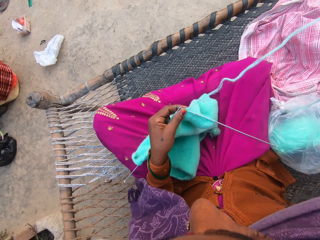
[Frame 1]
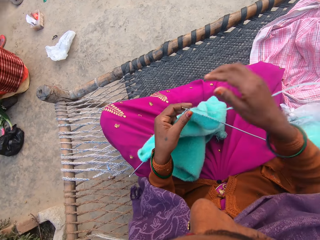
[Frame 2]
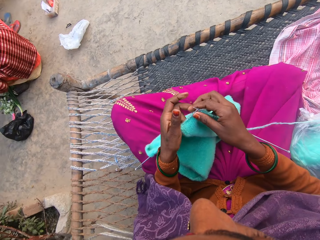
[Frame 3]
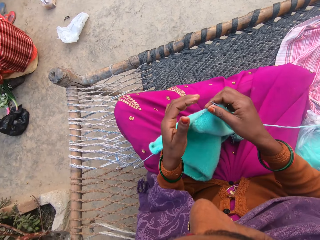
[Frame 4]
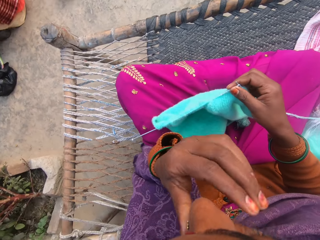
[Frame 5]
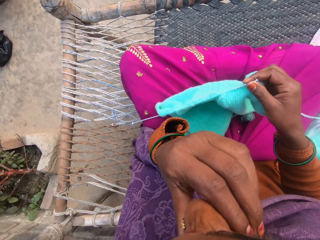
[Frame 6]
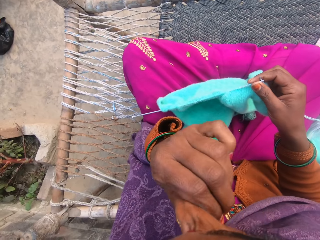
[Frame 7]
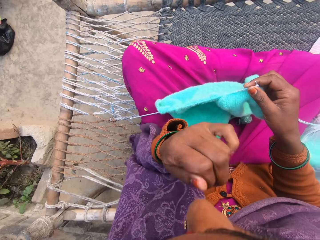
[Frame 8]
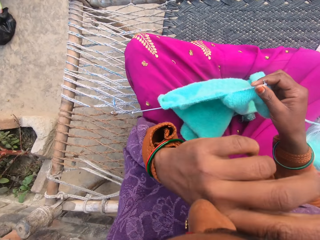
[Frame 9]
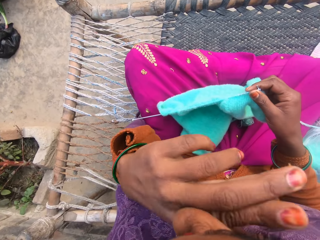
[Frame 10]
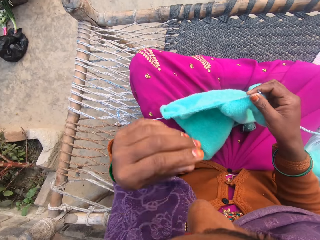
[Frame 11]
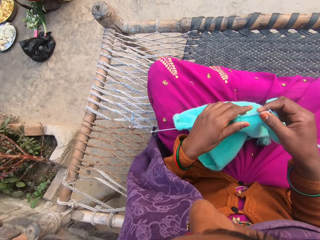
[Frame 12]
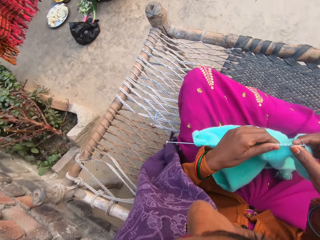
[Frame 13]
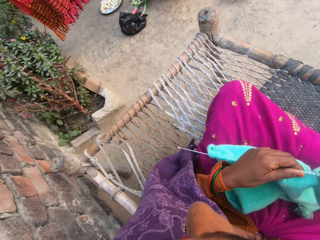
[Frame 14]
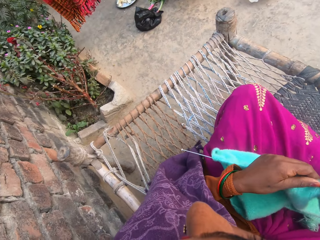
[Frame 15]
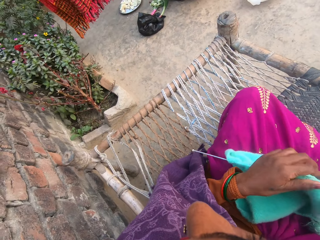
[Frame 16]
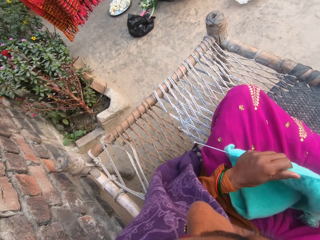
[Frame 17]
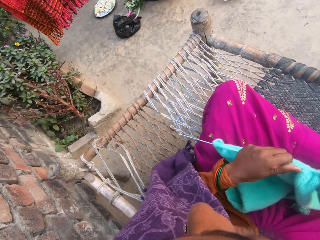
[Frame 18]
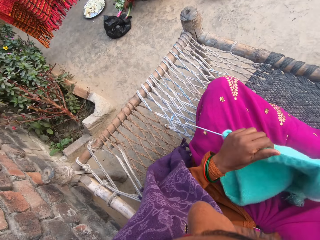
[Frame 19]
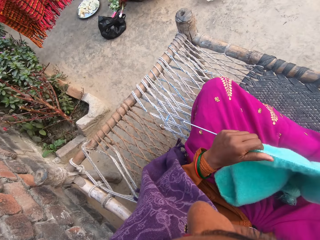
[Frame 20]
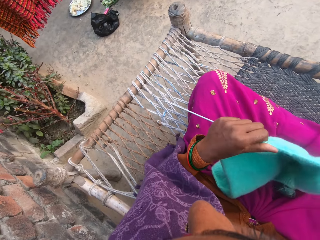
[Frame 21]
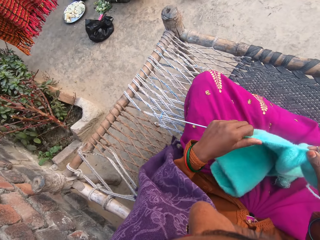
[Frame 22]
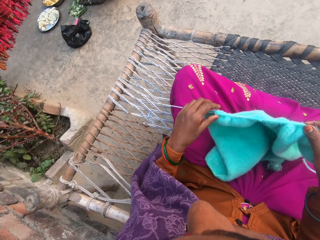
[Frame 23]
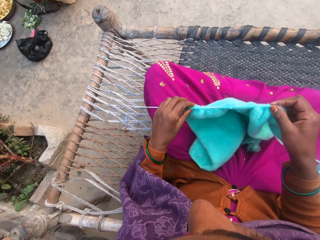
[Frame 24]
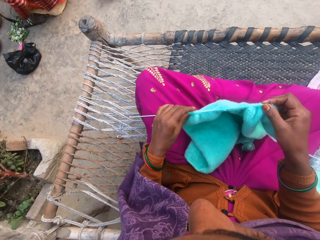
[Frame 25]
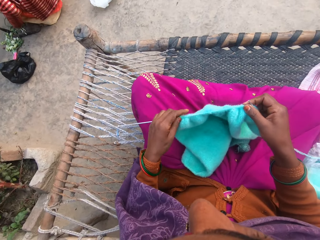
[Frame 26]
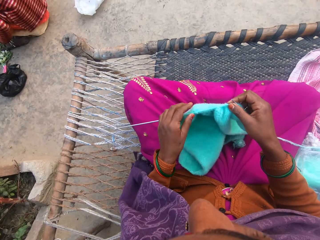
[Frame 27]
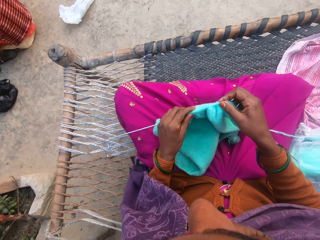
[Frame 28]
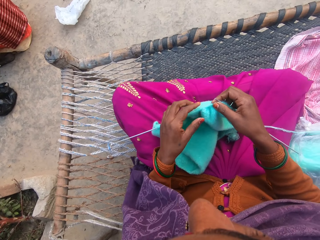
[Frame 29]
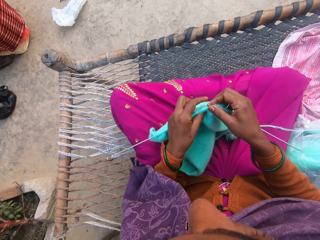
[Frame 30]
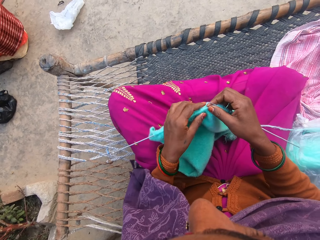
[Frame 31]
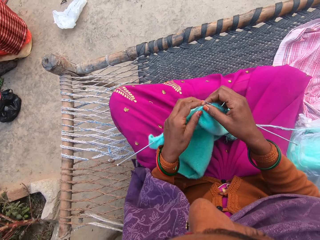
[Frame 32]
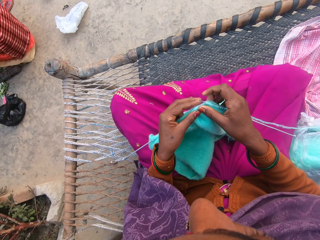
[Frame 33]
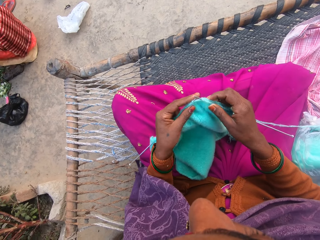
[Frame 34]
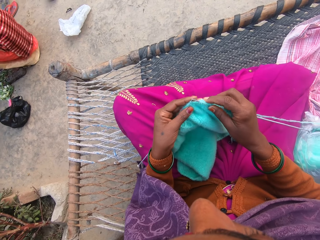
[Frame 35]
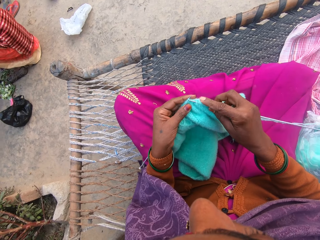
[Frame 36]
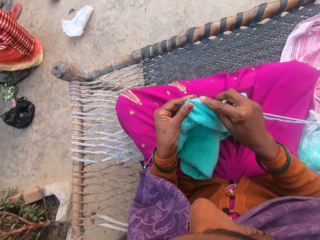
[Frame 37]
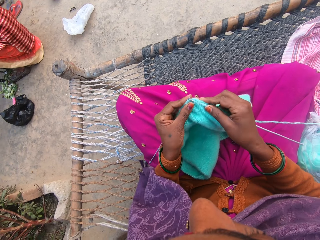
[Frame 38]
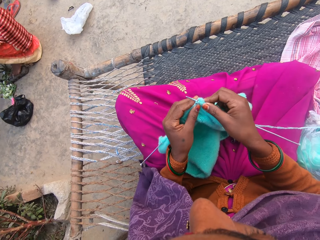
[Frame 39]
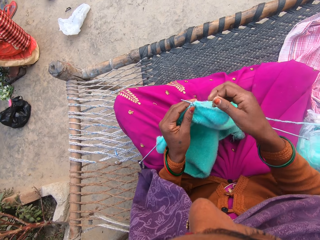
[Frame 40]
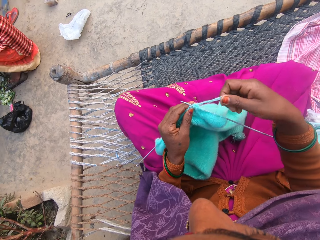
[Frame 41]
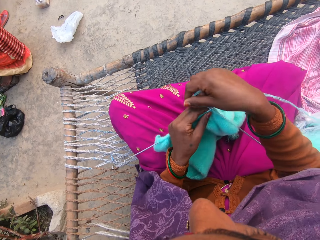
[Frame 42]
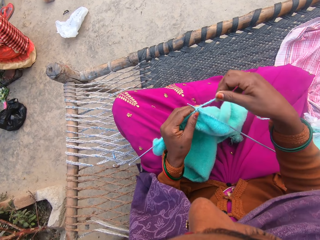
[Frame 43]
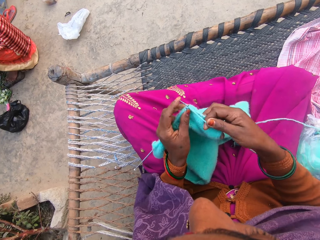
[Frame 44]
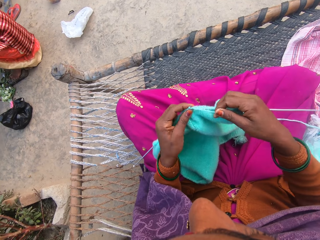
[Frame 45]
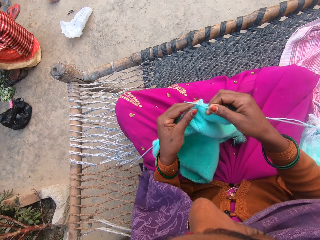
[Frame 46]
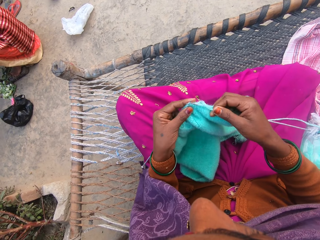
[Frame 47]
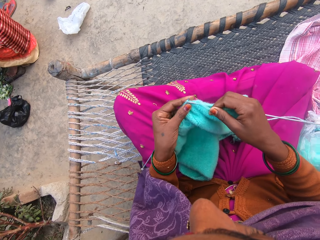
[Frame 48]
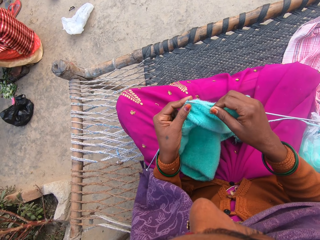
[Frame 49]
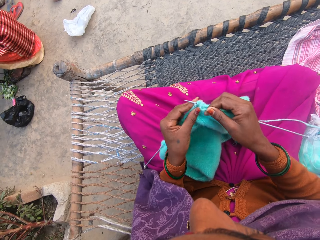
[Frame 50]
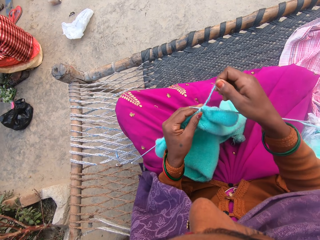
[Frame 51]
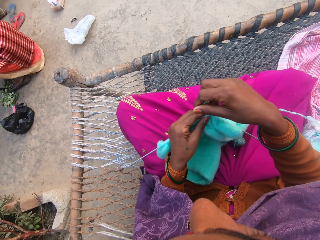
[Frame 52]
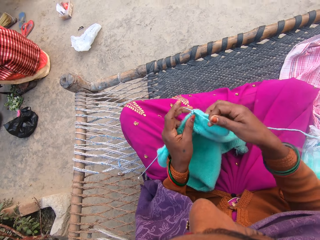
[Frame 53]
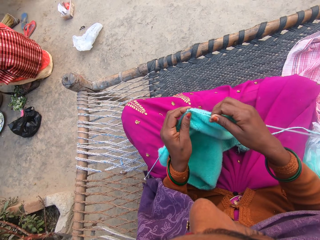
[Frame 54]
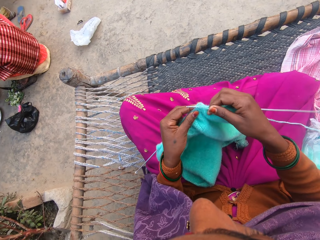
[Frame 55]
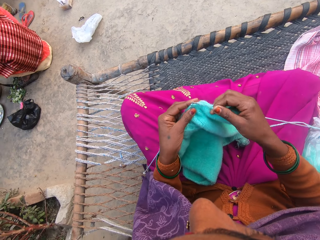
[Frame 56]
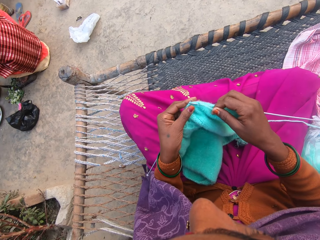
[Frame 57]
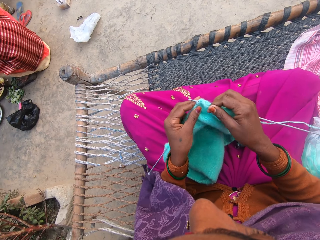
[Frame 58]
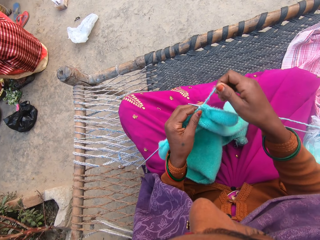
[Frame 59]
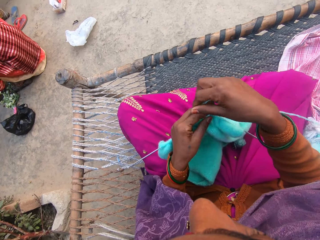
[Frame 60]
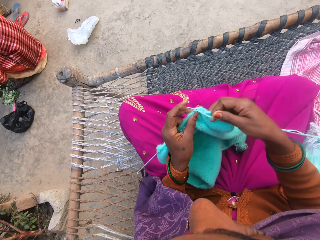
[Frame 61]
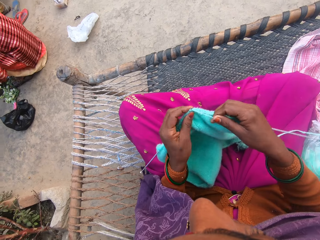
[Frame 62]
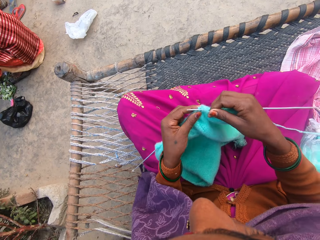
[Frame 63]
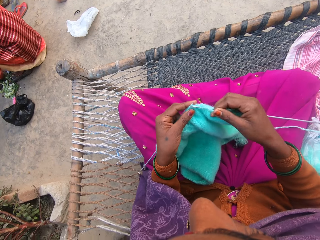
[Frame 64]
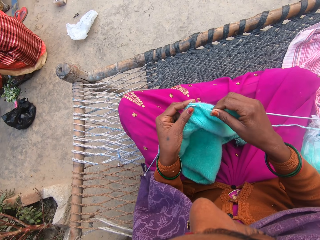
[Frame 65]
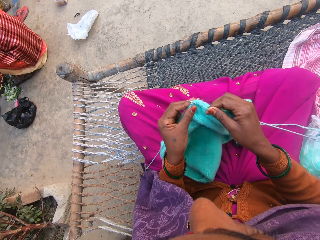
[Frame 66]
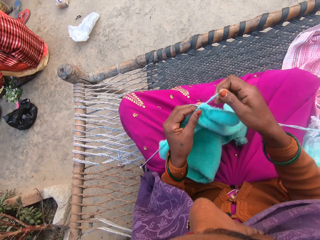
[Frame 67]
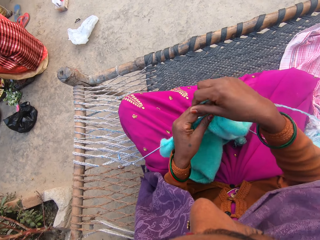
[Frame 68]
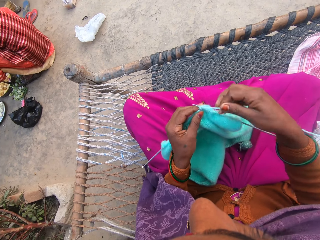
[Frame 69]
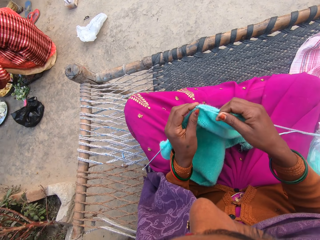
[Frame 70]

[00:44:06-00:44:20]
The camera wearer pulls the thread. She pulls her hand off the fabric. She cleans her nose with her right hand. She holds her mouth and clears her mouth with her hand. She holds the fabric. She adjusts the wool on the knitting needle. She aligns the fabric. She knits the wool in her hands with the knitting needles or crochet needles. She rolls the thread on the crochet needle. She knits the fabric with the crochet needles. She rolls the thread on the crochet needle. She knits the fabric with the crochet needles. She rolls the thread on the crochet needle. She knits the fabric with the crochet needles.

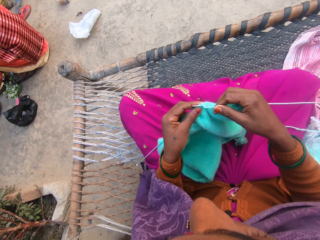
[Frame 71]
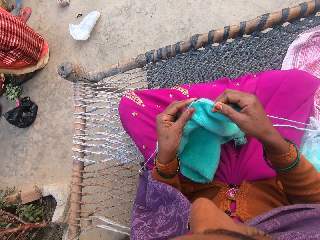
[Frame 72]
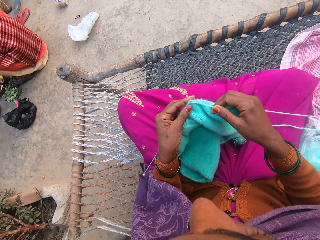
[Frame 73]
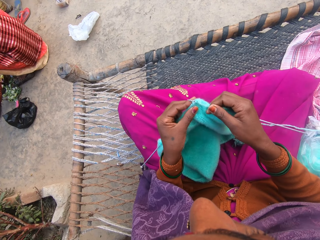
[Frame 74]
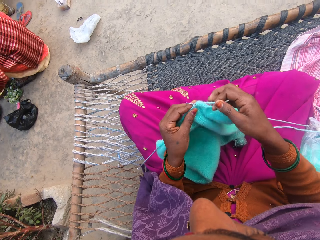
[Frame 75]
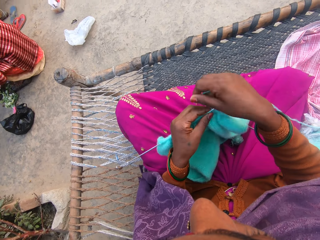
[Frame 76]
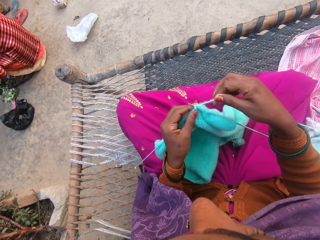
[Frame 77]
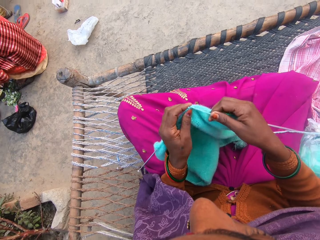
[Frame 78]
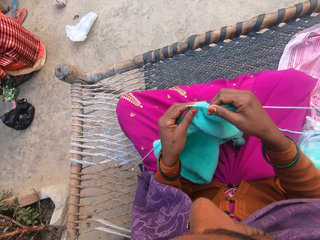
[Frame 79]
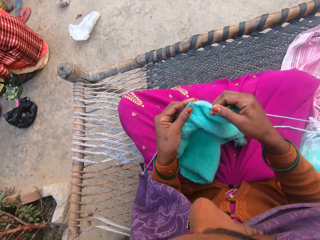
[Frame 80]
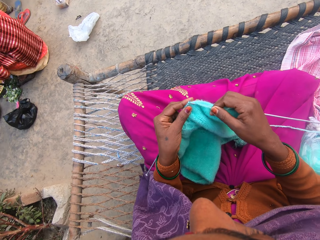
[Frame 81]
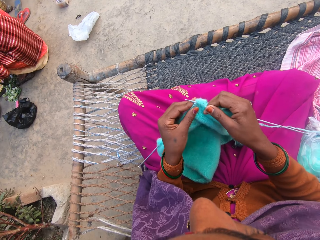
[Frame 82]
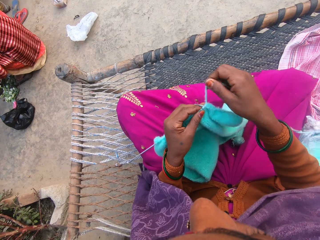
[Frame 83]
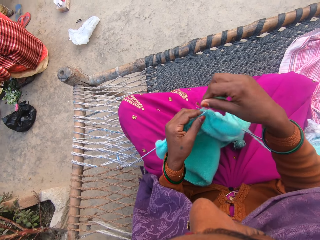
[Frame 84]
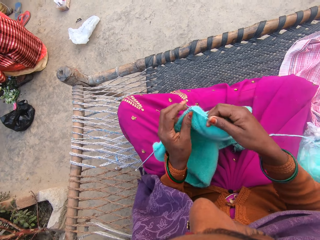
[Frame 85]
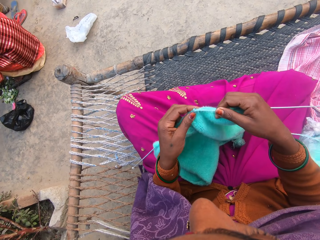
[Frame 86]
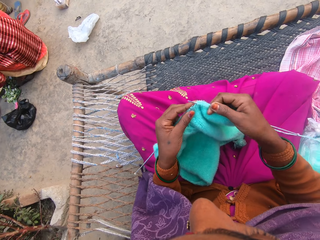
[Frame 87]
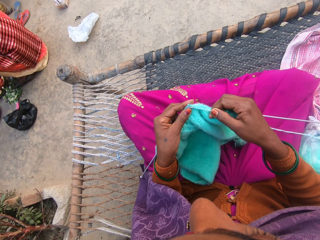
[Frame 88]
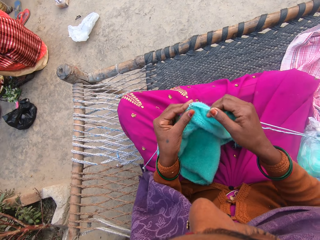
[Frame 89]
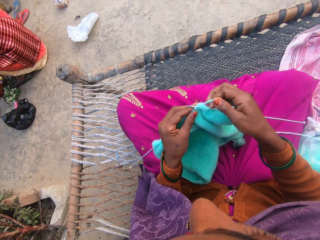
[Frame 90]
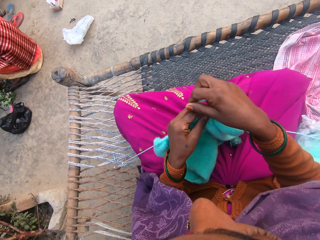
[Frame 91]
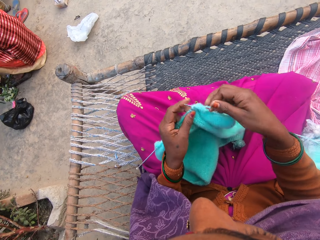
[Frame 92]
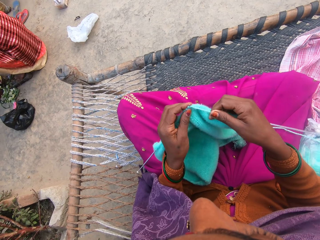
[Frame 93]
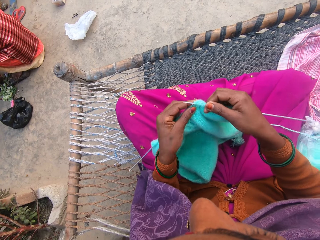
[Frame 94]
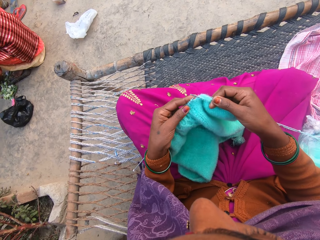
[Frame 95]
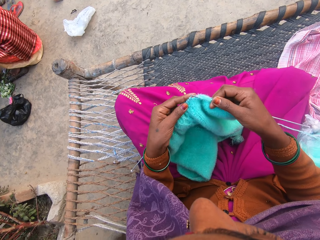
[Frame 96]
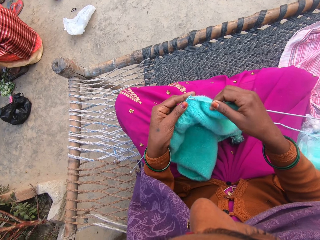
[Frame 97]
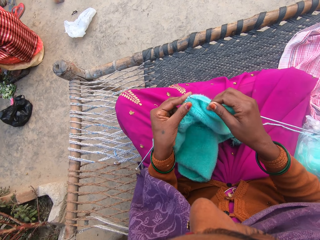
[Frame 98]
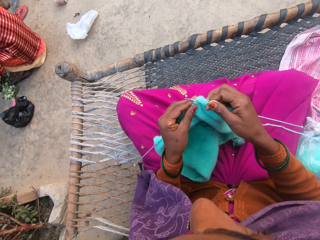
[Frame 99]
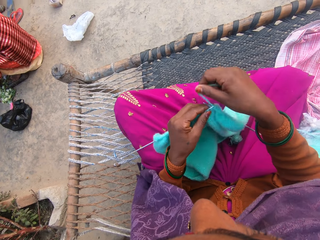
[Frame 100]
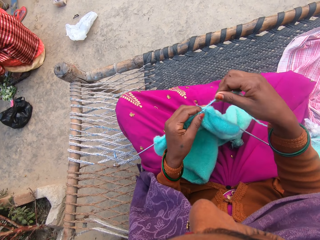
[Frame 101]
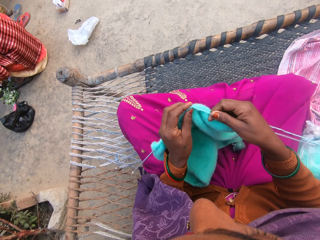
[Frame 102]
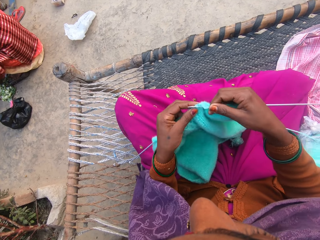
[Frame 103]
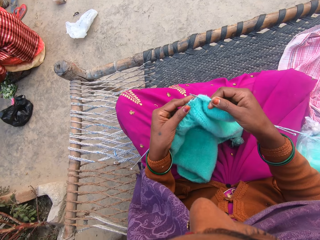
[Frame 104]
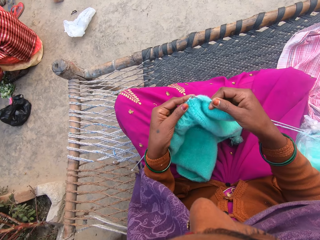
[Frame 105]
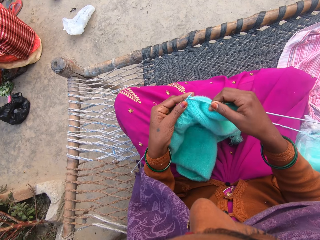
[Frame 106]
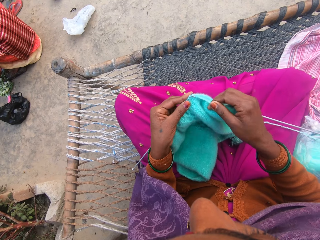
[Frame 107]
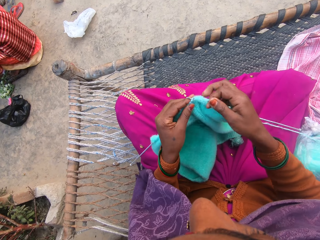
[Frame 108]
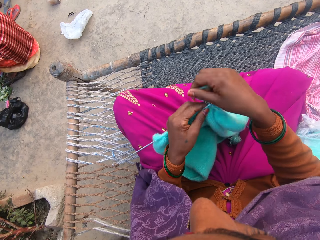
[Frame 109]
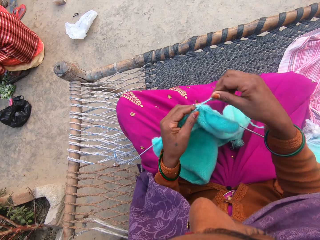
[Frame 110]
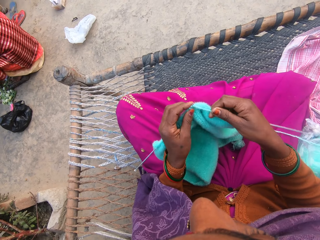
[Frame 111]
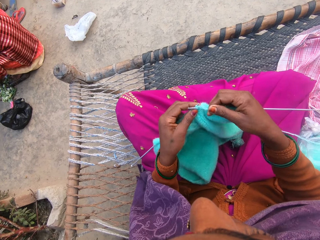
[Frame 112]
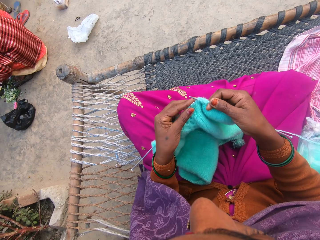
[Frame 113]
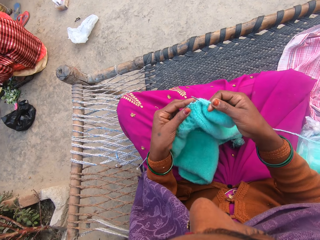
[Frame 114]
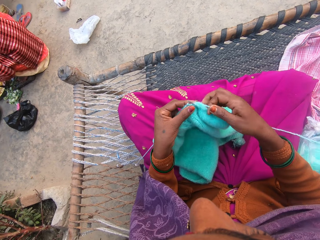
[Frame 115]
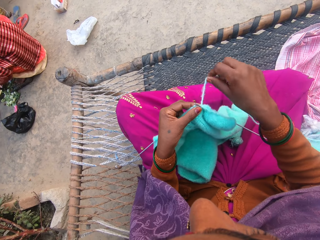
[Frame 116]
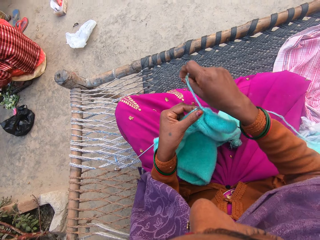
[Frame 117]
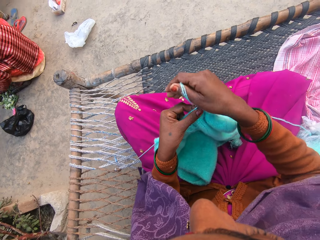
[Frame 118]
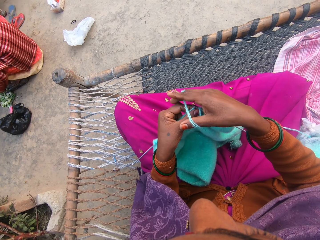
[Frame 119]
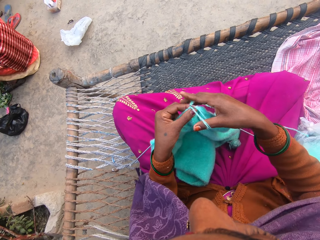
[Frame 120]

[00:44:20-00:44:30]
The camera wearer rolls the thread on the crochet needle. They knit the fabric with the crochet needles. They roll the thread on the crochet needle. They knit the fabric with the crochet needles. They roll the thread on the crochet needle. They knit the fabric with the crochet needles. They roll the thread on the crochet needle. They knit the fabric with the crochet needles. They roll the thread on the crochet needle. They knit the fabric with the crochet needles. They roll the thread on the crochet needle. They knit the fabric with the crochet needles.
